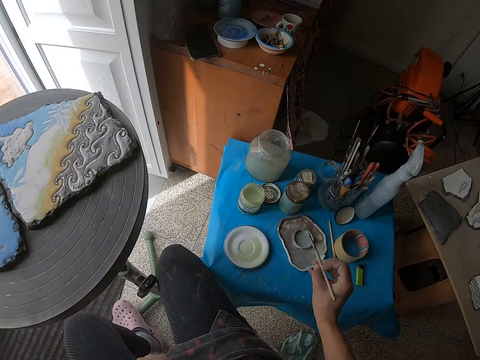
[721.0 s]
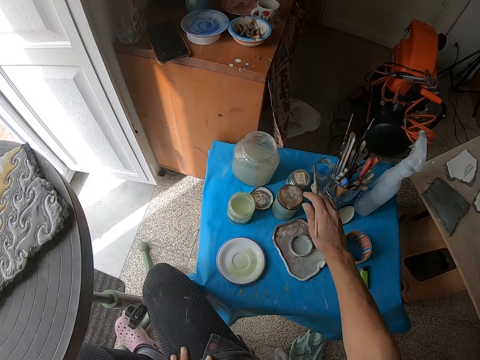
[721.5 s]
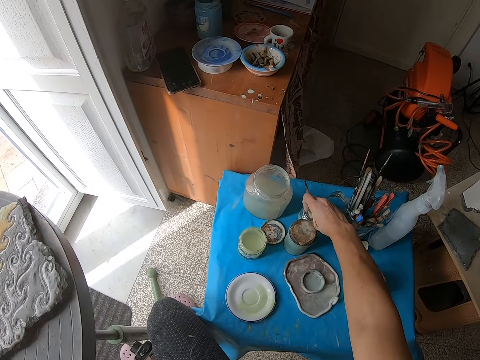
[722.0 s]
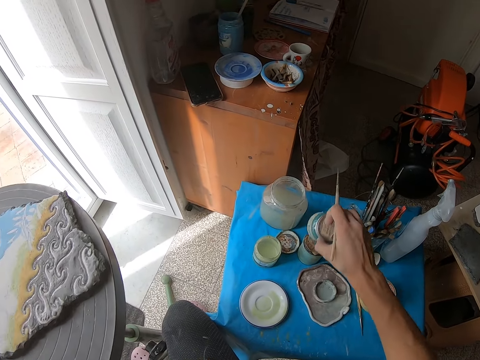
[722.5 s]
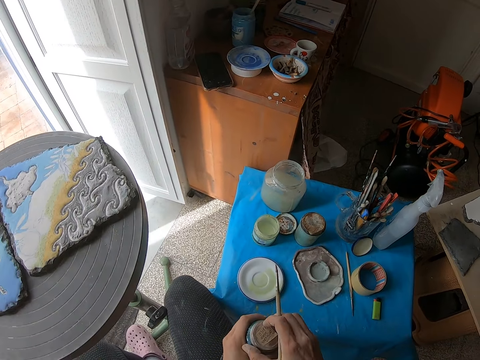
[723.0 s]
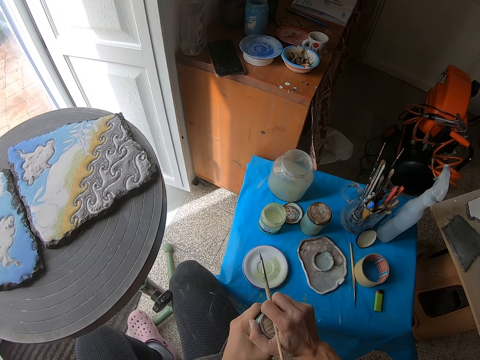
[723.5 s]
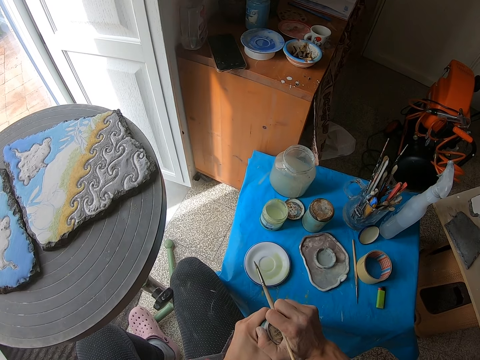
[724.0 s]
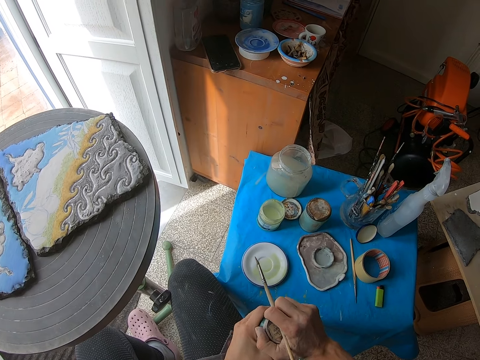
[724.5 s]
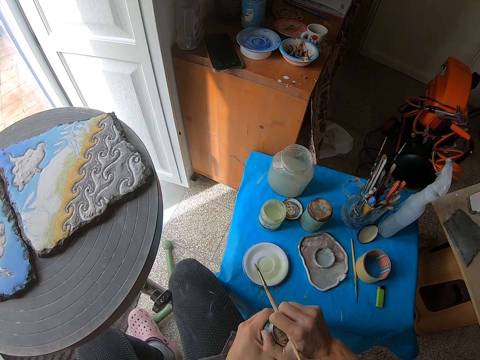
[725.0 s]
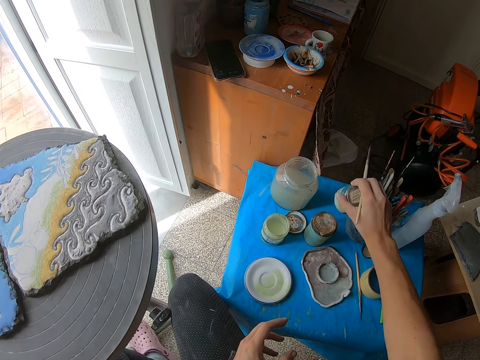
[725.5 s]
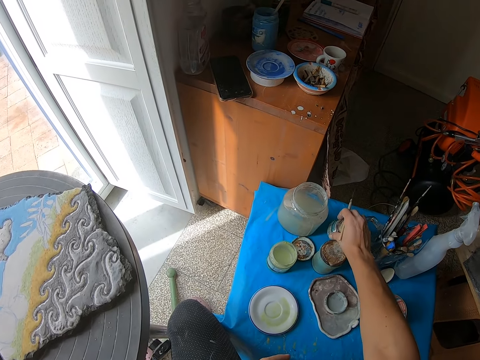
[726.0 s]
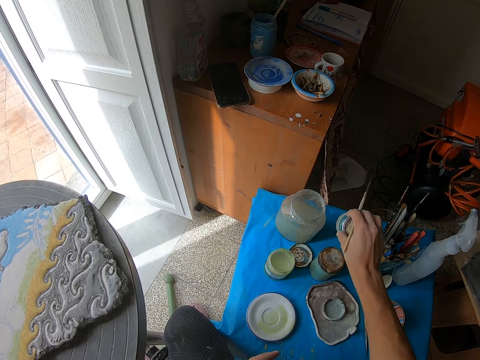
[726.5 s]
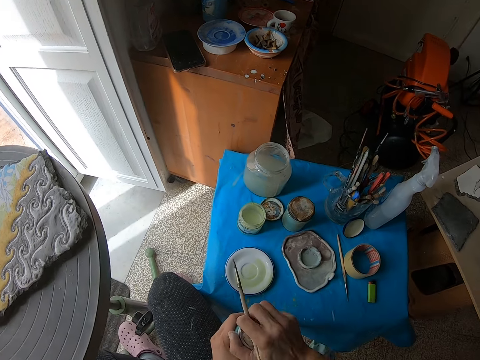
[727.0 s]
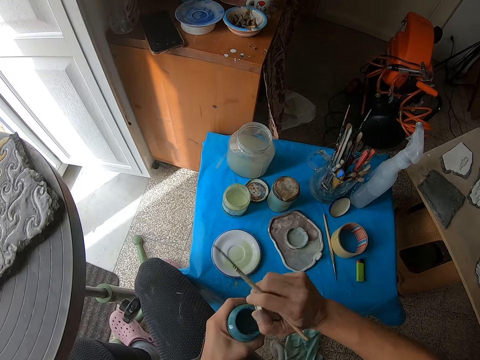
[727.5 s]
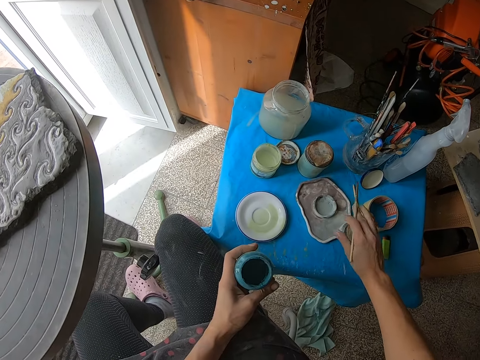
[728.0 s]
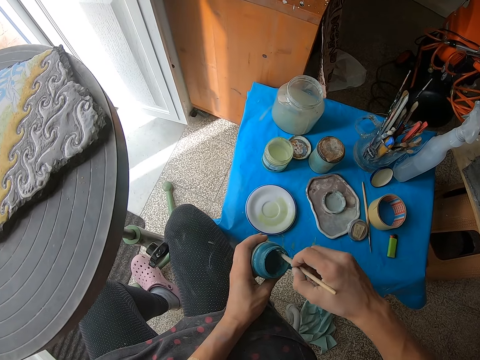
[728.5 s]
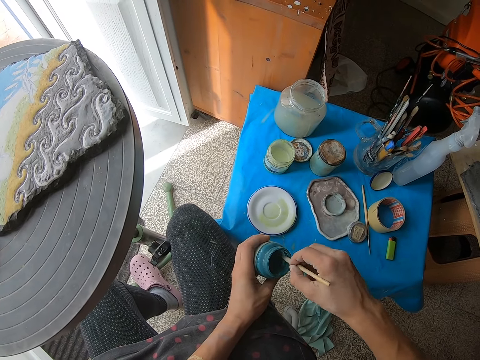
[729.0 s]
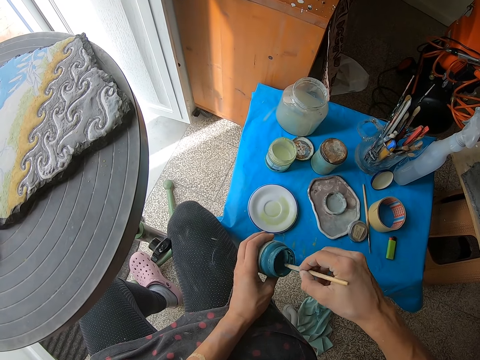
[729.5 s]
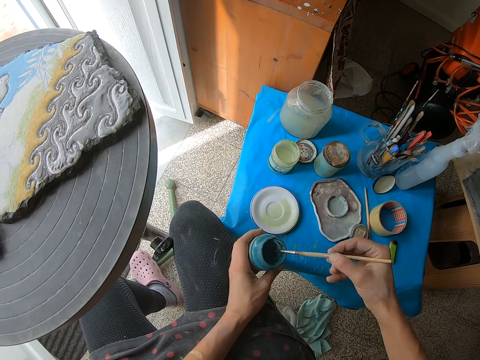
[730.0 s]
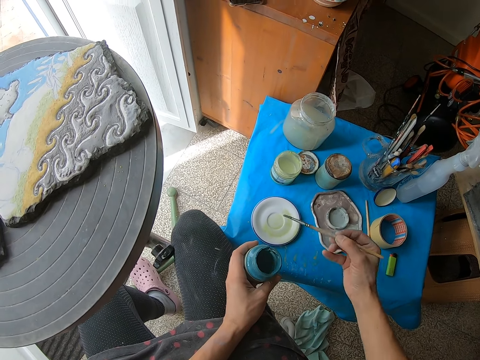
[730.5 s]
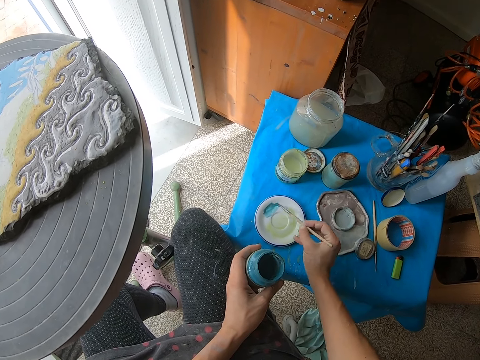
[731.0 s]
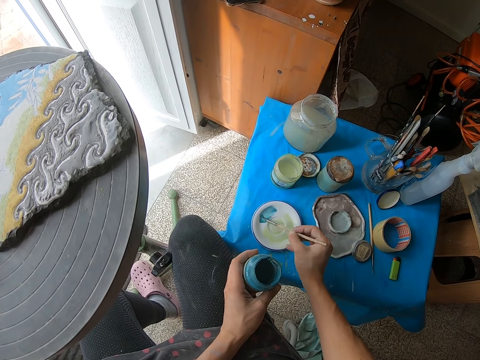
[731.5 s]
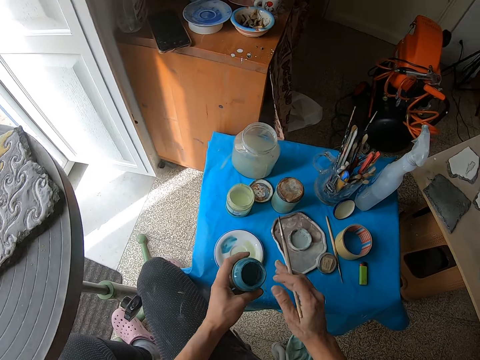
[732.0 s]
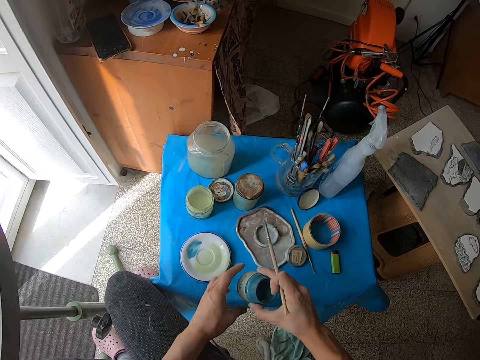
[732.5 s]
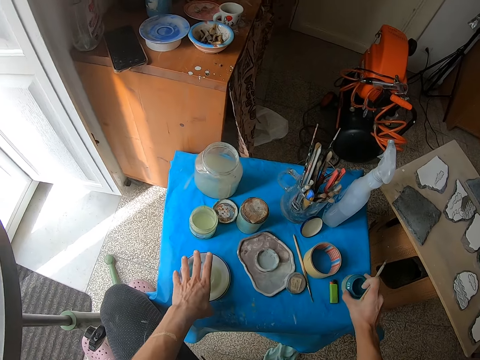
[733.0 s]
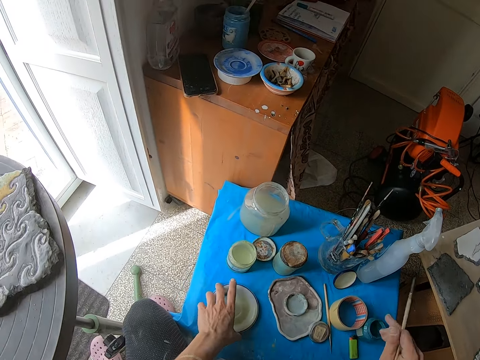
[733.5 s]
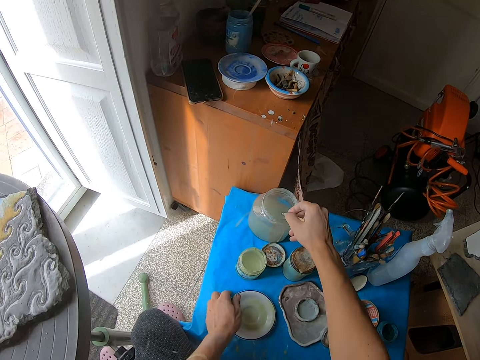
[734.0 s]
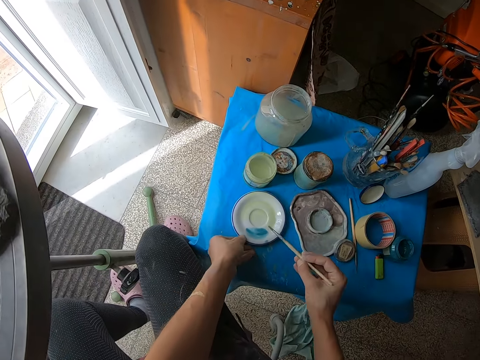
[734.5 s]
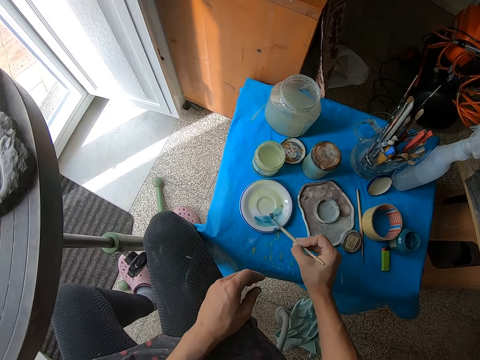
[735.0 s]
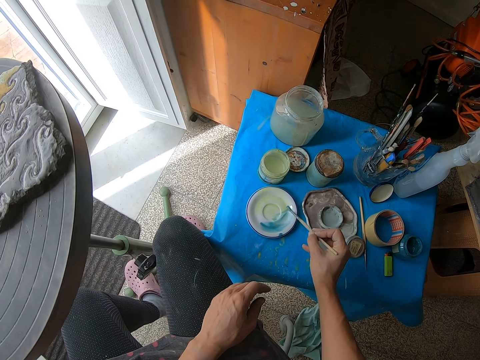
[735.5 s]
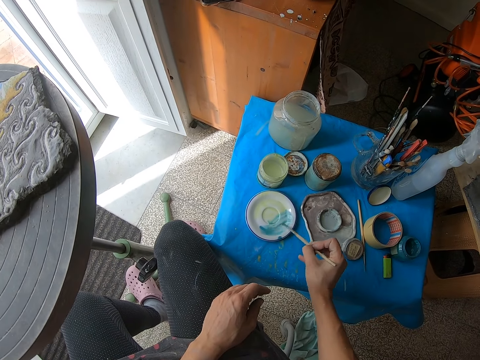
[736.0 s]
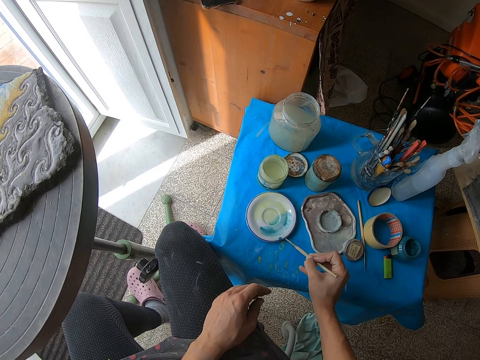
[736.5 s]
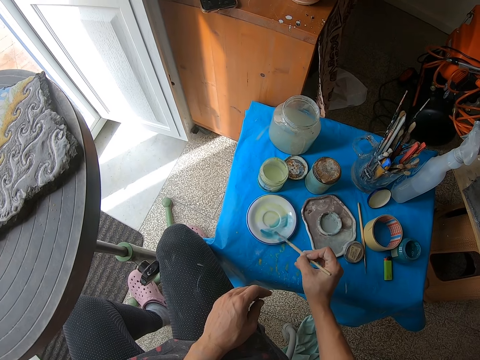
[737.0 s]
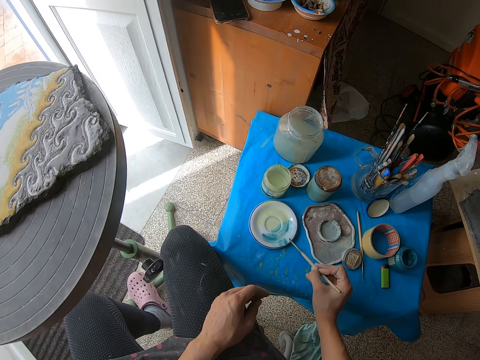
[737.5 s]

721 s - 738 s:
The camera wearer picks up a paint bottle or tin on the table with his right hand. He places the paint bottle in his right hand on his left hand. He puts down the tin. He lifts back the tin. He opens the lid of the paint bottle with his right hand. He drops the lid of the paint bottle on the table with his right hand. He dips the paint brush in his right hand into the paint bottle in his left hand. He removes the paint brush in his right hand from the paint bottle. He smears the white plate on the table with the paint brush in his right hand. He passes the paint bottle in his left hand to his right hand. He moves the white plate on the table with his left hand. He drops the paint bottle in his right hand on the table. He dips the paint brush in his right hand into the water jar on the table. He rotates the side plate. He adds paint from the side plate.

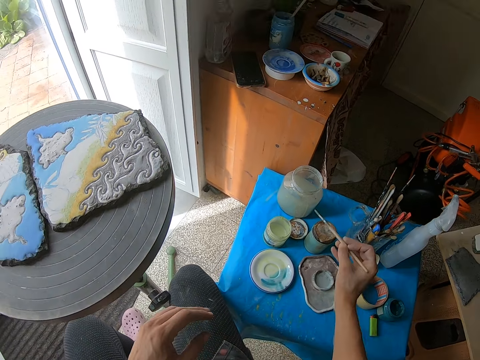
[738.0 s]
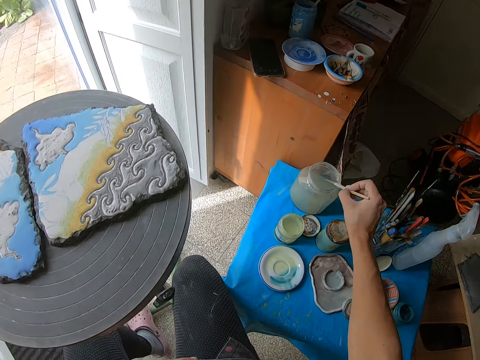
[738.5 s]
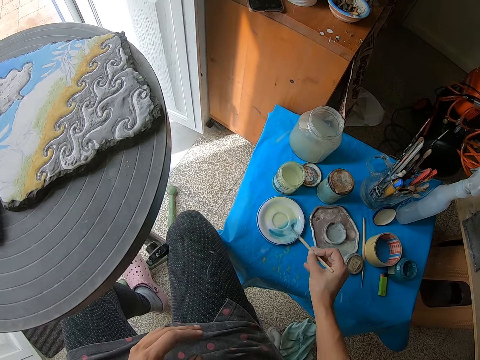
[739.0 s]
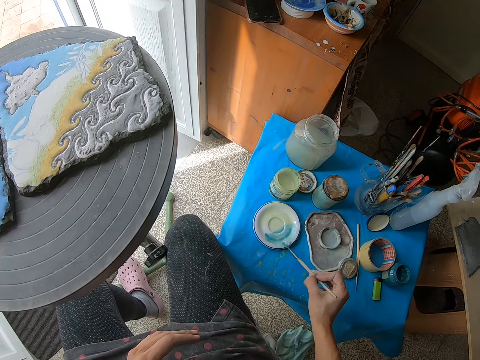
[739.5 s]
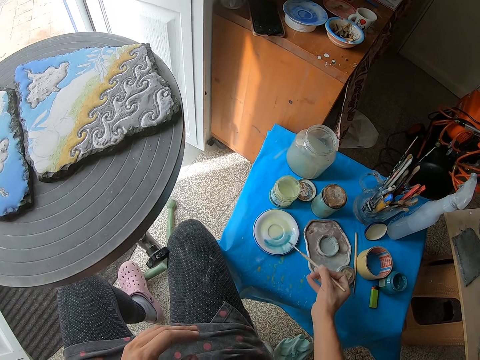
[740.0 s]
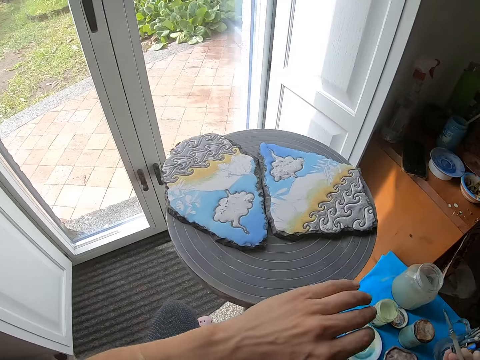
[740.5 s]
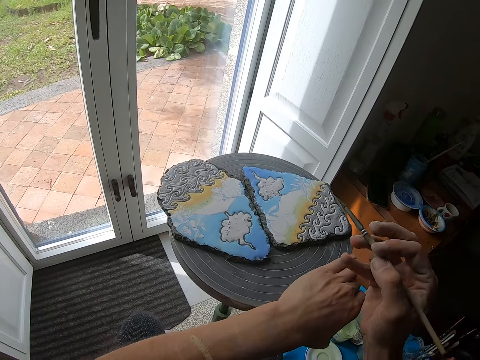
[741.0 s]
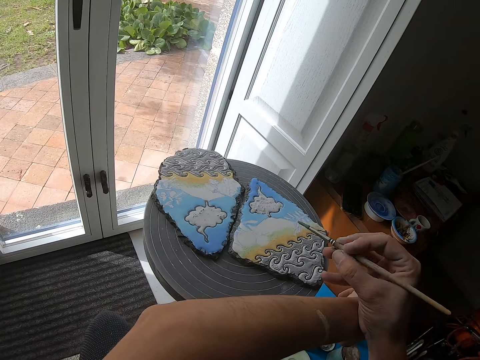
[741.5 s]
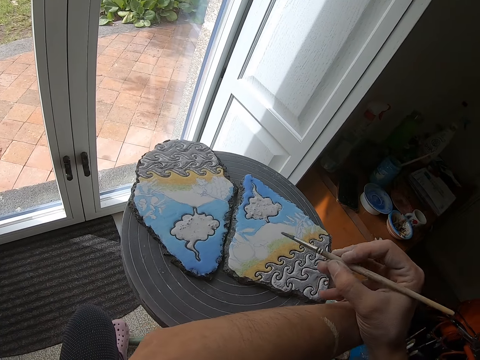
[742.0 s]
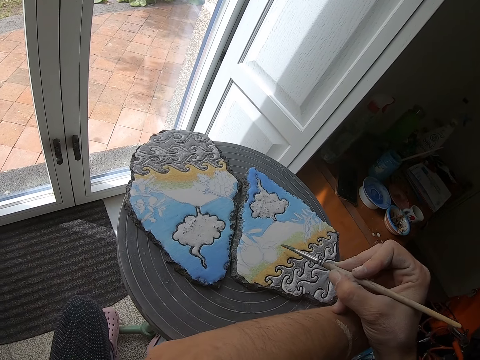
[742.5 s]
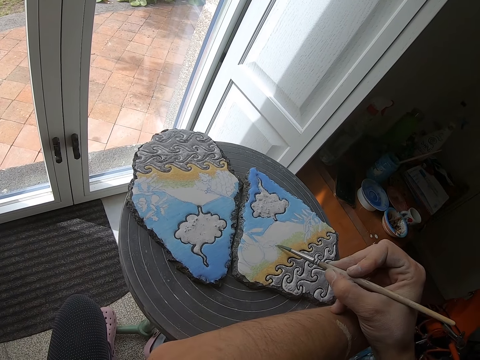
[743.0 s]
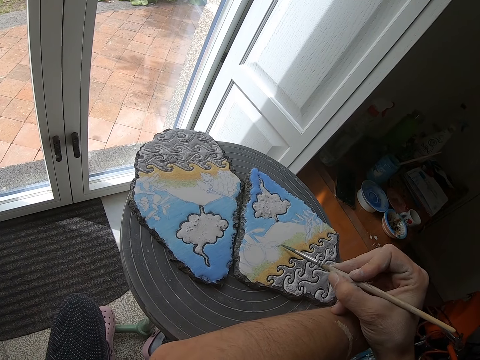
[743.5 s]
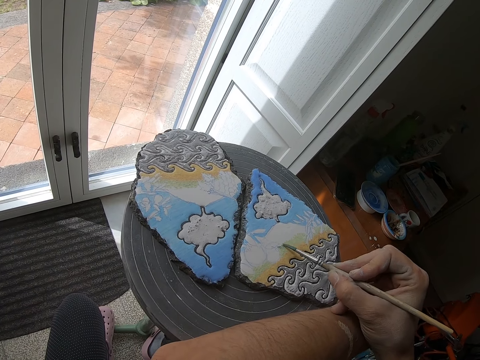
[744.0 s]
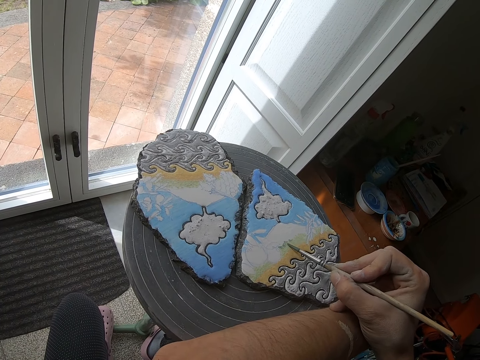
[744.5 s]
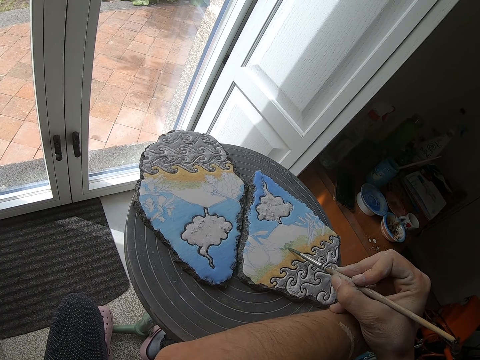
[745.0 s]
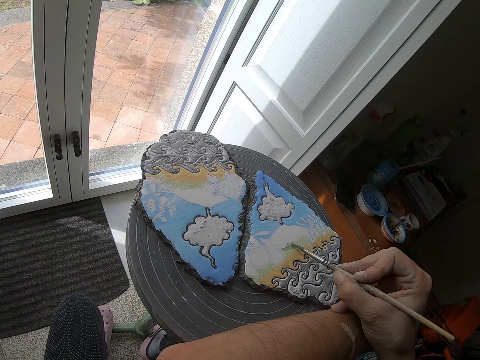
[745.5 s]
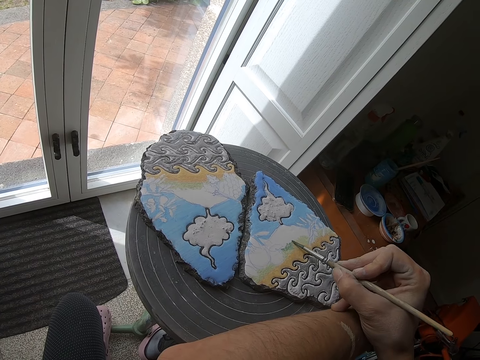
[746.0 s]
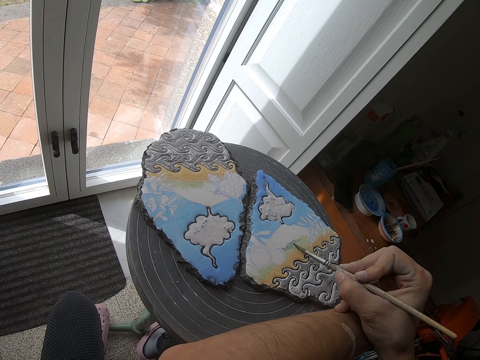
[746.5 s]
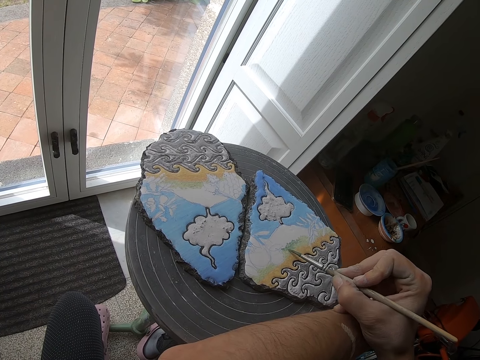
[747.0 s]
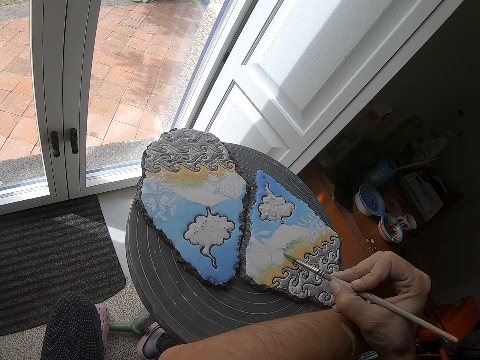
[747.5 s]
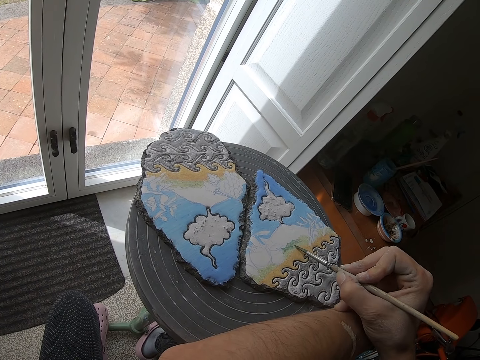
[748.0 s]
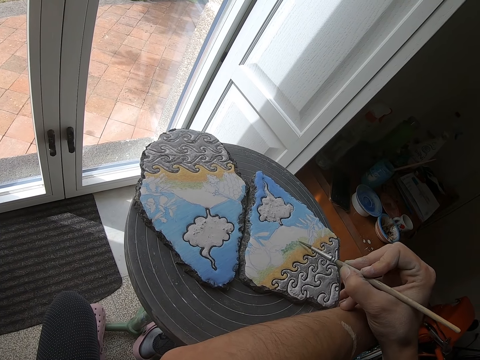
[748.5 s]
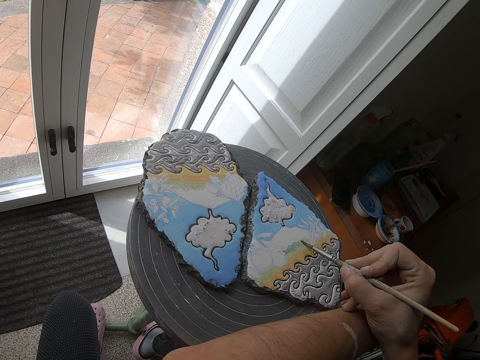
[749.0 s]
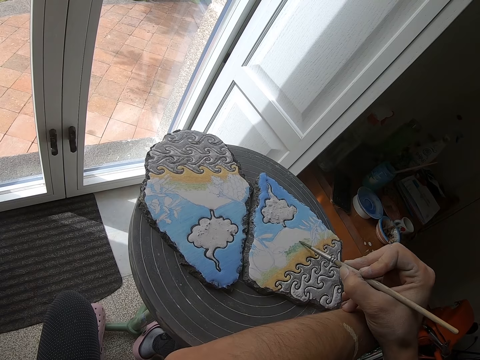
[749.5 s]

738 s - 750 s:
The camera wearer dips the paintbrush into the water tin. They add paint from the side plate. They paint an art.
